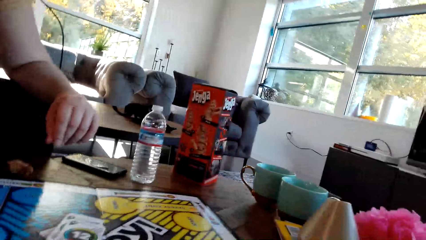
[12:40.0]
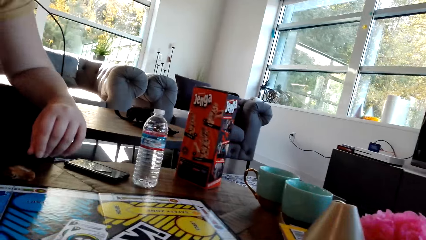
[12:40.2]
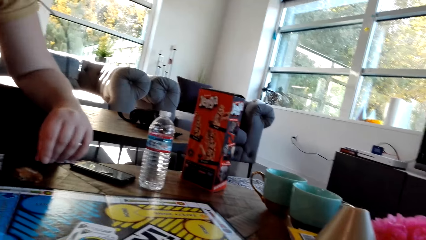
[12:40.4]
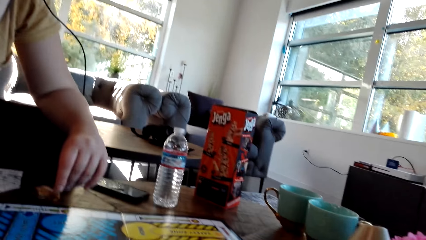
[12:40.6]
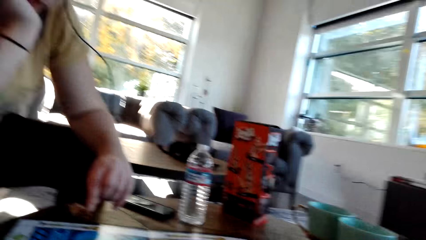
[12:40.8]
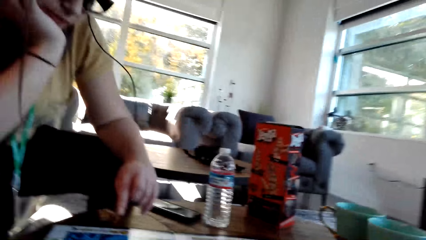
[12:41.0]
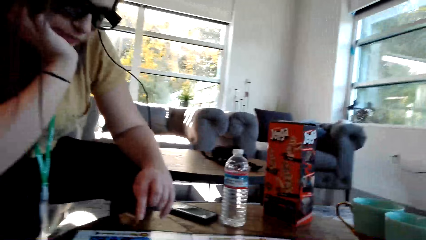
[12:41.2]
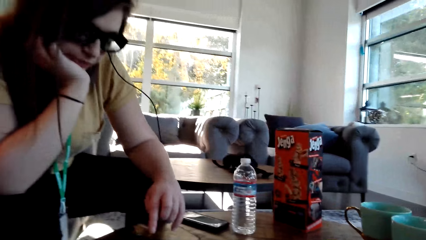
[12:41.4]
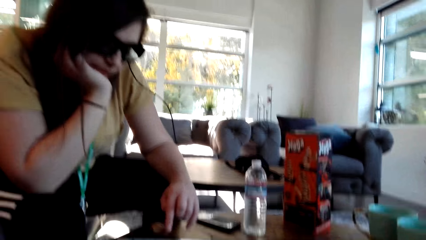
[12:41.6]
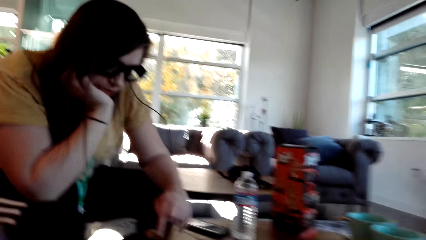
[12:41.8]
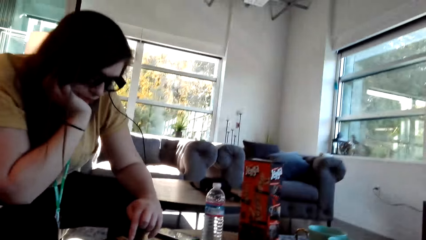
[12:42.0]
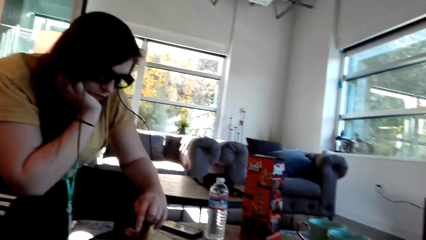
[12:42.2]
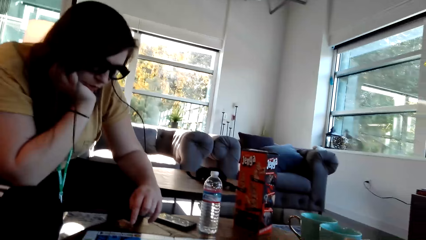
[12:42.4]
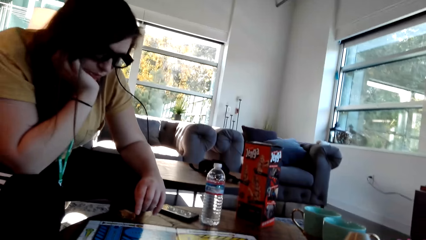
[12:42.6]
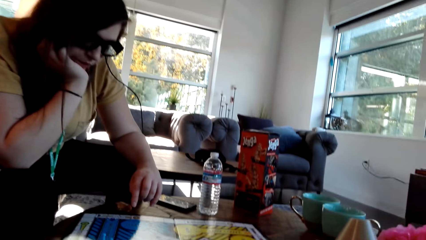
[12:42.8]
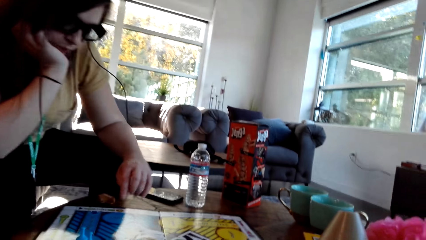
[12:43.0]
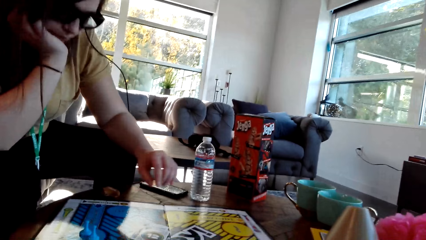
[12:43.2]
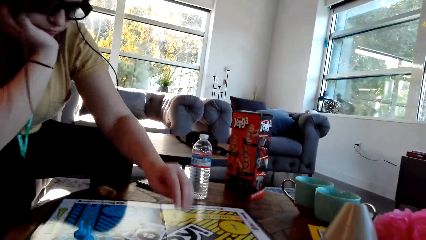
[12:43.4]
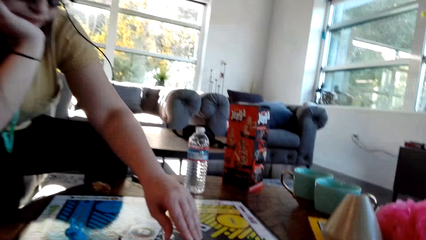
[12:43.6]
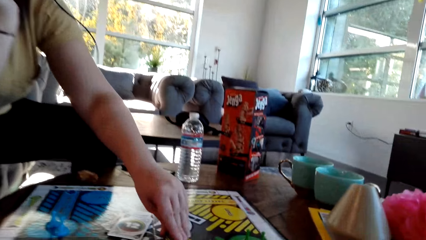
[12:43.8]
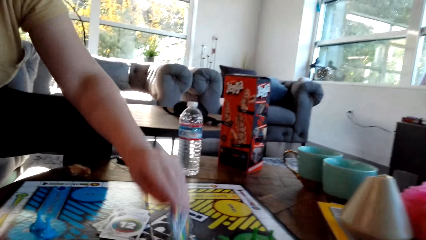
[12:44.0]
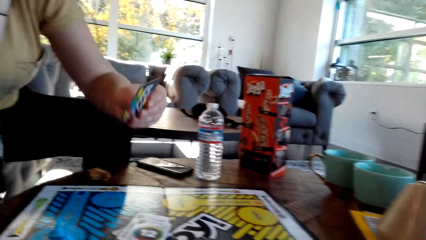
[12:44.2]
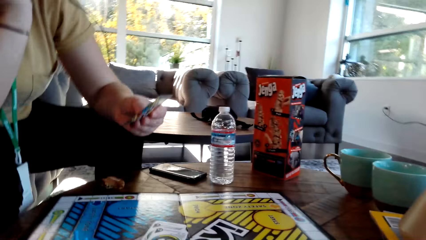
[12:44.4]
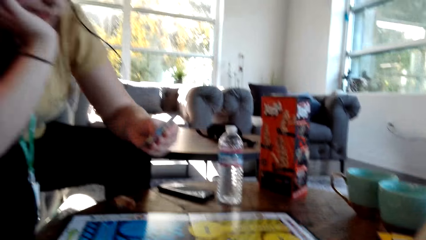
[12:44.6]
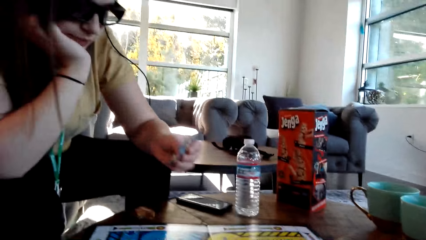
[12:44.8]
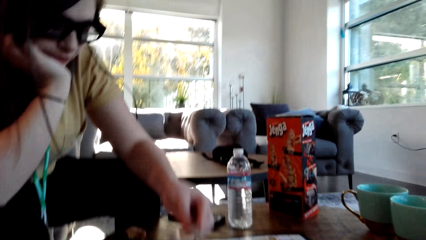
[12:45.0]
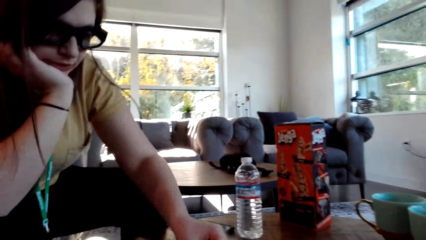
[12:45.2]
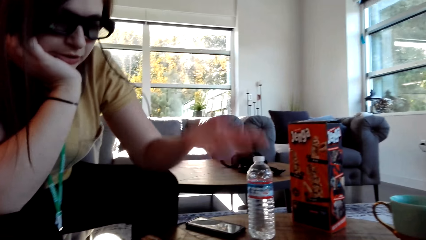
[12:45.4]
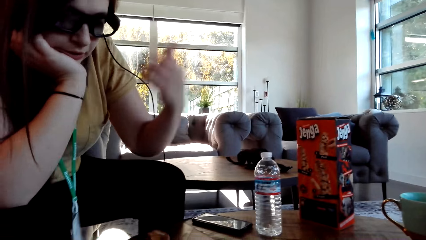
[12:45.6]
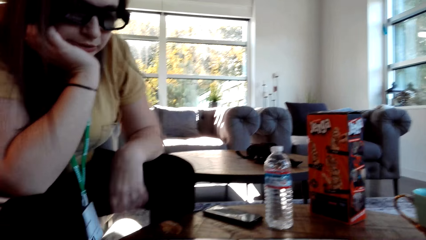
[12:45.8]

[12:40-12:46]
A woman lifts up a card on the table. The woman puts the card on the table.

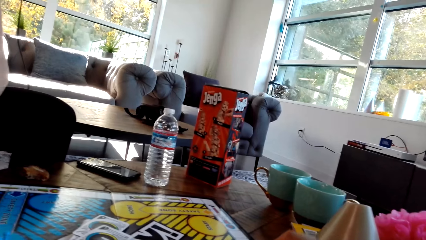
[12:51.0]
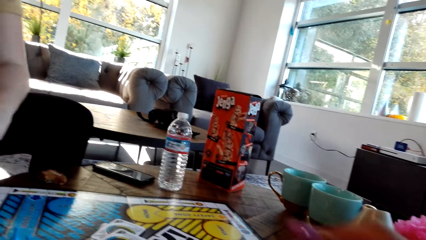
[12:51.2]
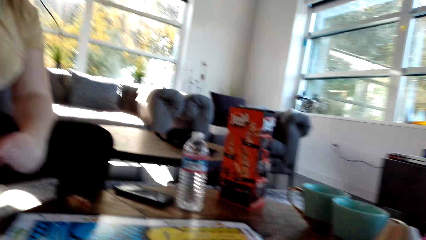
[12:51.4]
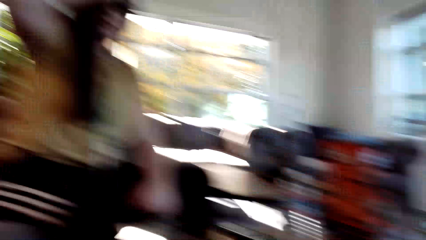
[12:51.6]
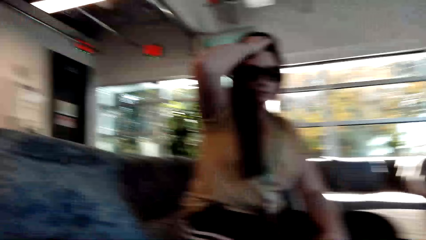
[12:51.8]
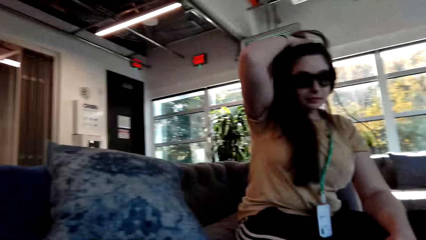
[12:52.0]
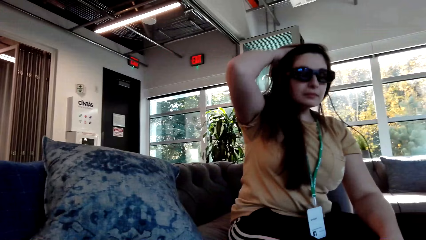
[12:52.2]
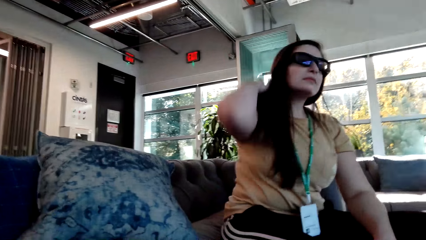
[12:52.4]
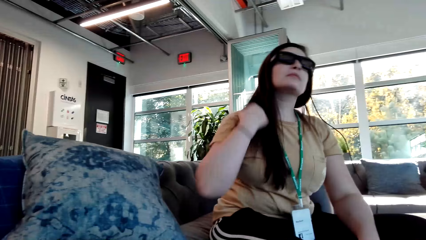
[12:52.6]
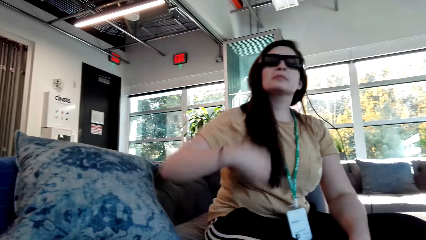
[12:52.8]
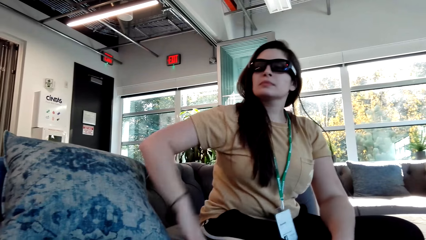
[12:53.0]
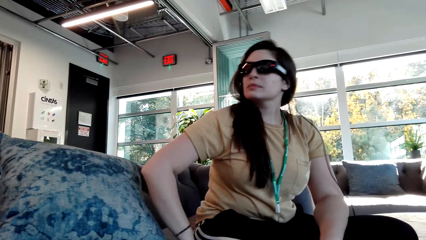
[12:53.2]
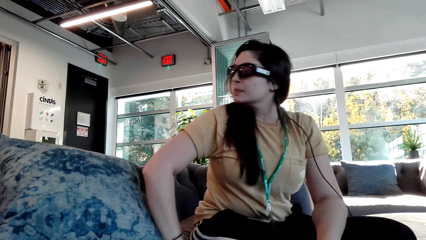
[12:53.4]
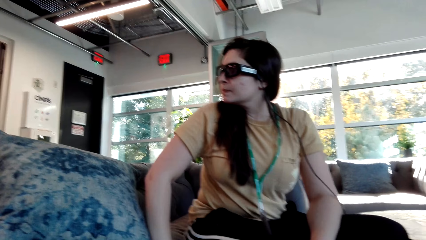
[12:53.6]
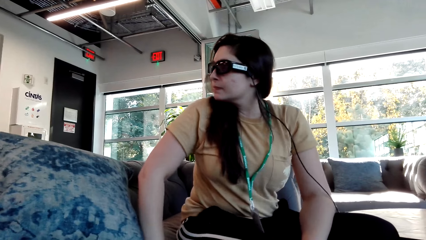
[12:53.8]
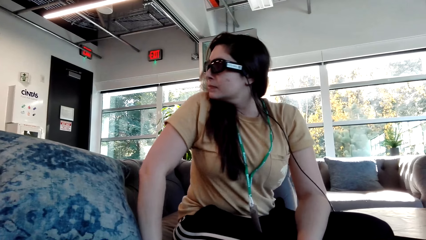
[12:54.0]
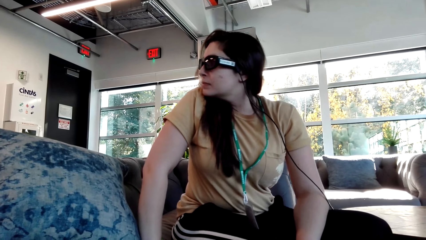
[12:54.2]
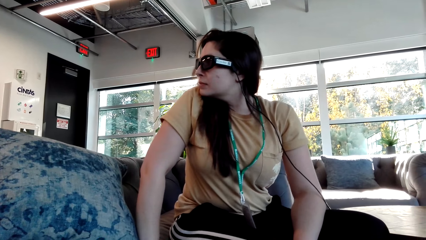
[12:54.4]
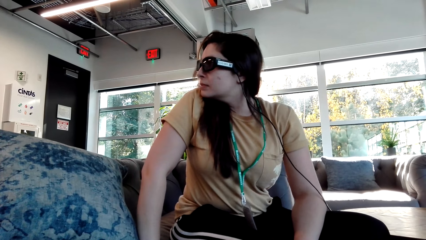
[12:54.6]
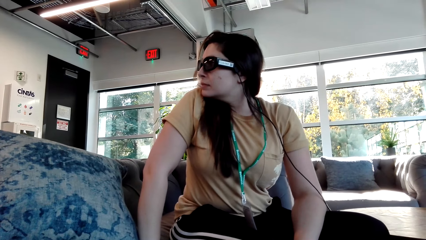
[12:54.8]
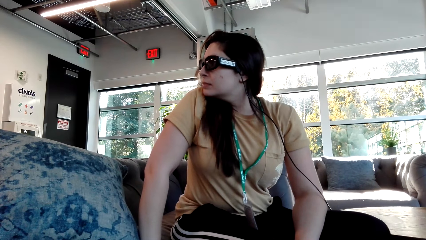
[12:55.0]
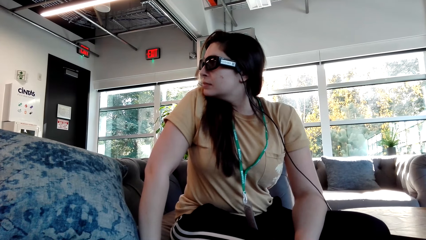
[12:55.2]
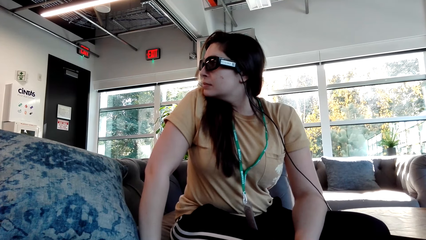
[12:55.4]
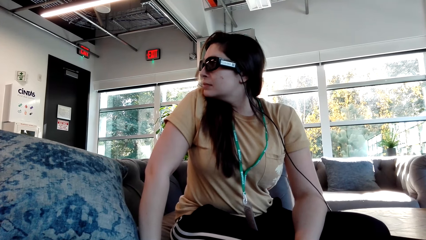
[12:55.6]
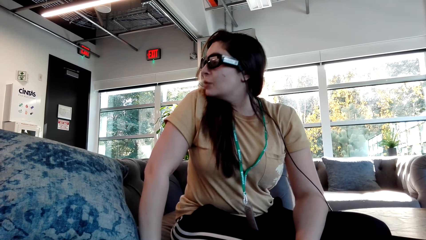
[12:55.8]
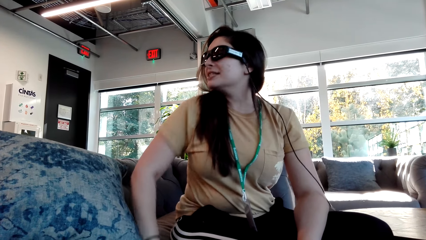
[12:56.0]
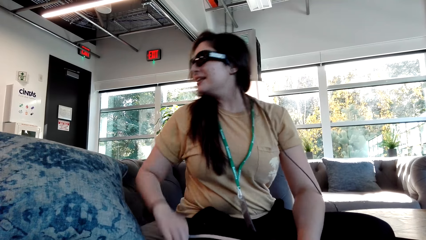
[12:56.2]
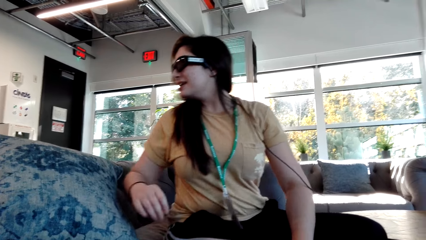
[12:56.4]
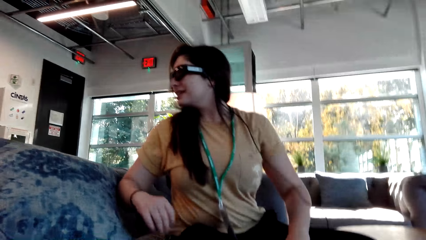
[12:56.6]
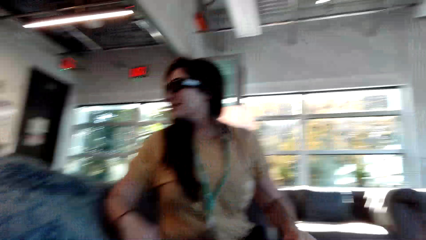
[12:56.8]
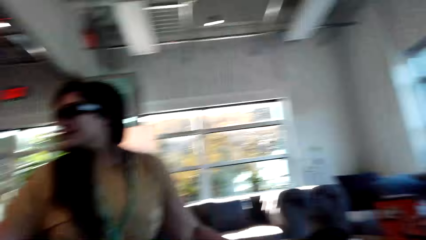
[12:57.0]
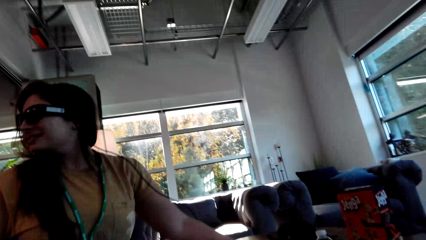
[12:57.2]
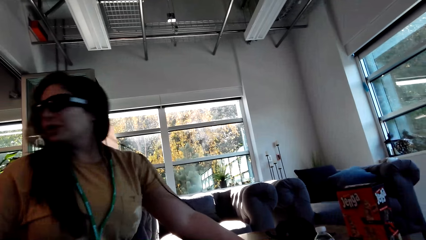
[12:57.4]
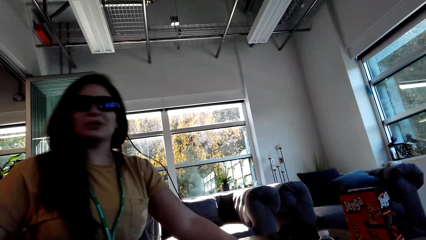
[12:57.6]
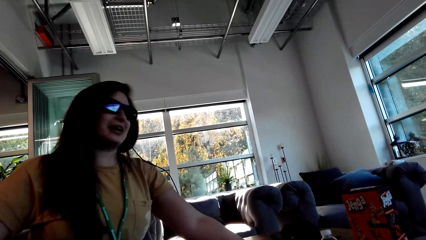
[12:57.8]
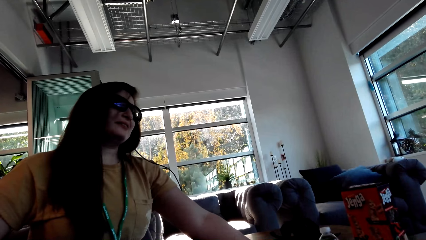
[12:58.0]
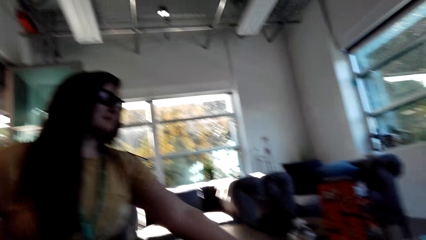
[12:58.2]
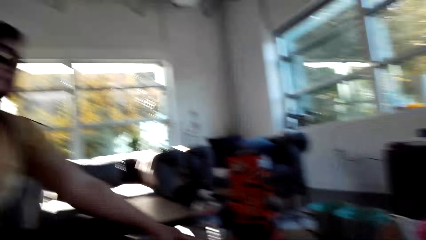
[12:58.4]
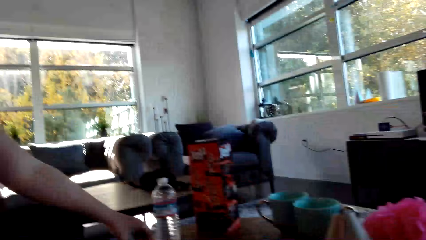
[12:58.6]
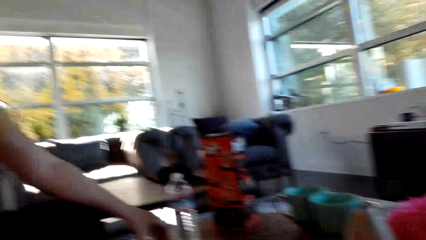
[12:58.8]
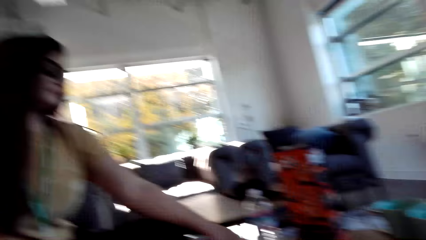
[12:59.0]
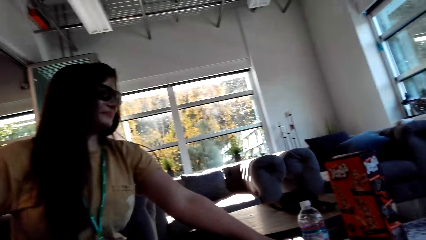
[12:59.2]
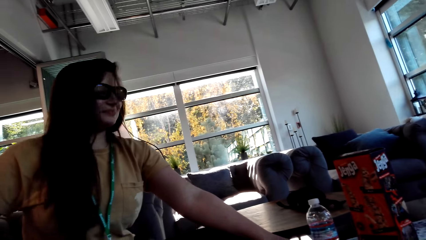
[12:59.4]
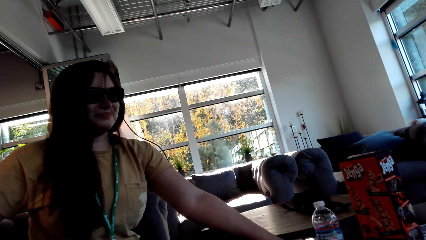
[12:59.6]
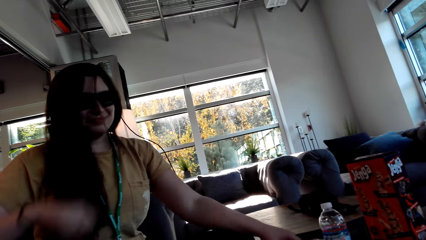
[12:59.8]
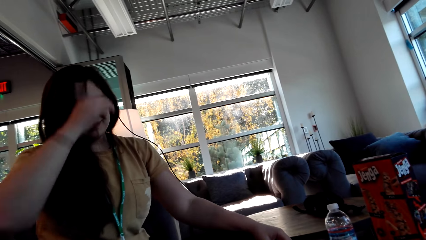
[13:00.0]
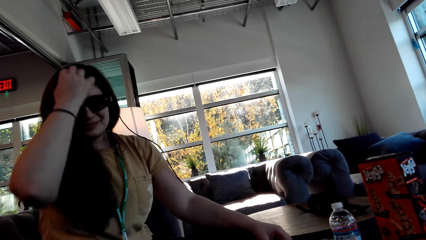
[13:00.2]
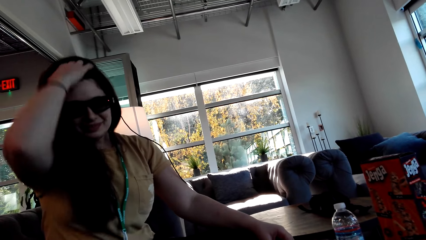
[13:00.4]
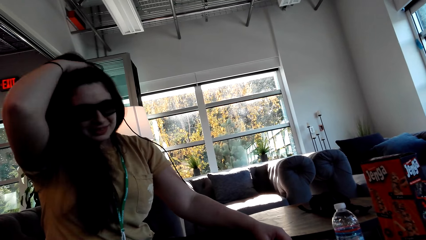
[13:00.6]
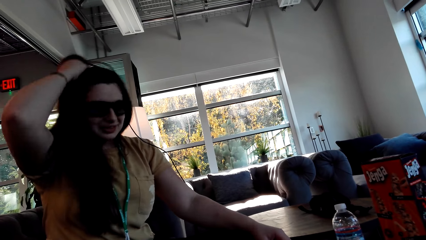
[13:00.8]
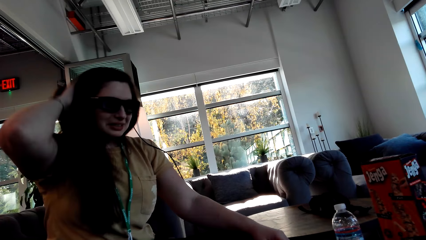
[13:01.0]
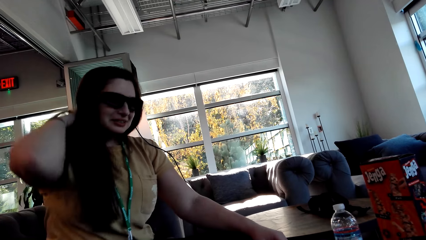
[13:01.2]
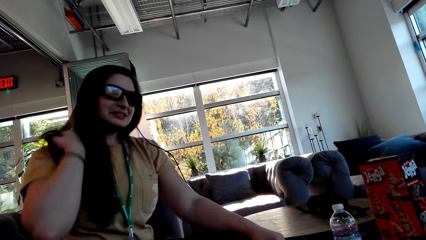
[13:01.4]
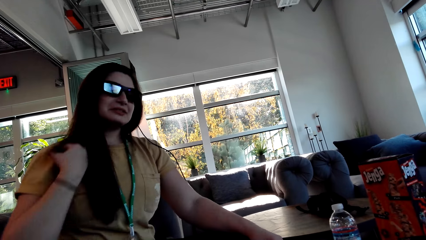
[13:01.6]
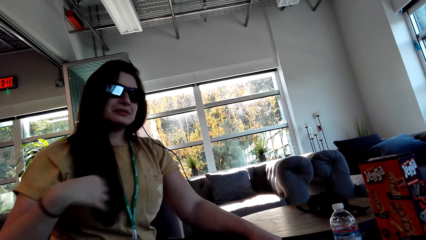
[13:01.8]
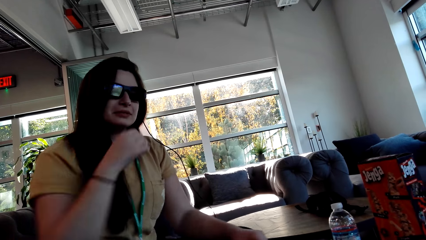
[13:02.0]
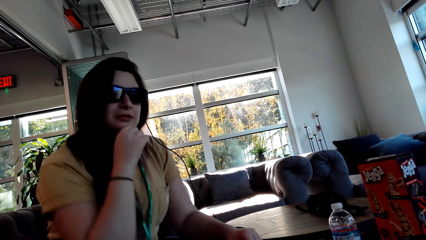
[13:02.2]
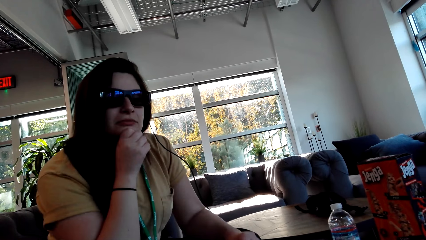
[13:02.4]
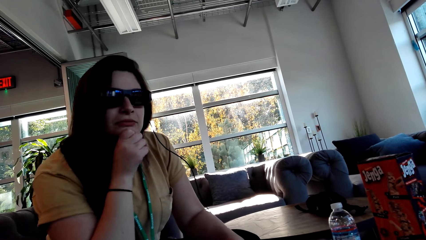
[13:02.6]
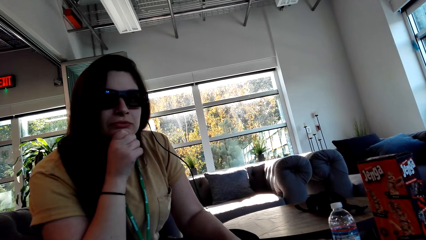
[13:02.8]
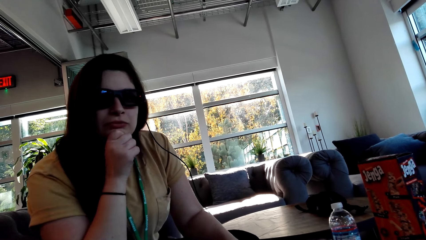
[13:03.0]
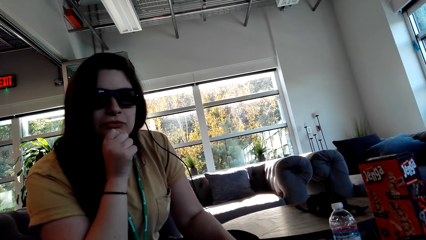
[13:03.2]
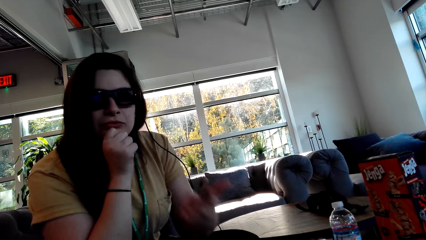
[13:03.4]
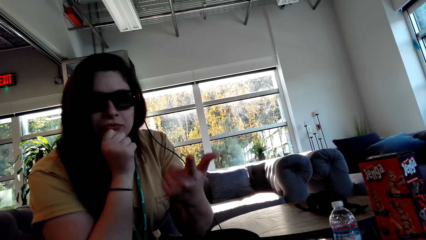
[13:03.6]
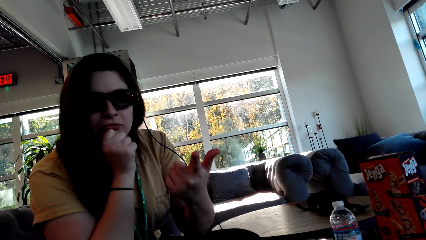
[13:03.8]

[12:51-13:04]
A person looks to her right. The person touches her hair. The person pulls down her hair. The person touches her chin. The person points at the camera wearer.
